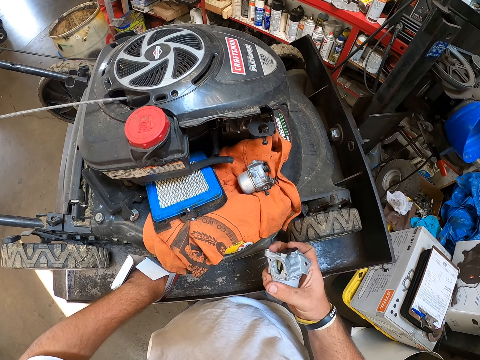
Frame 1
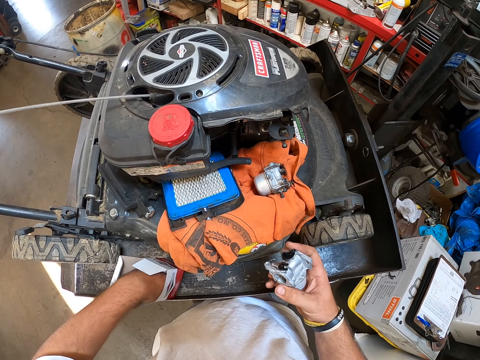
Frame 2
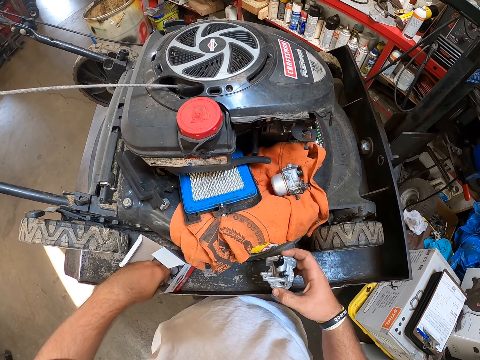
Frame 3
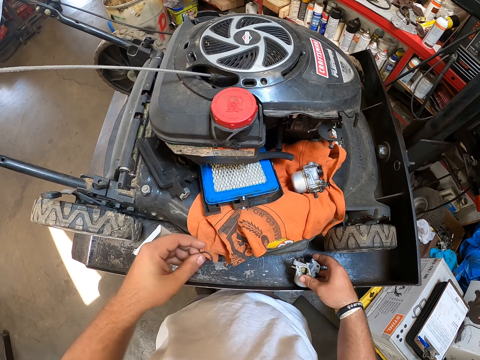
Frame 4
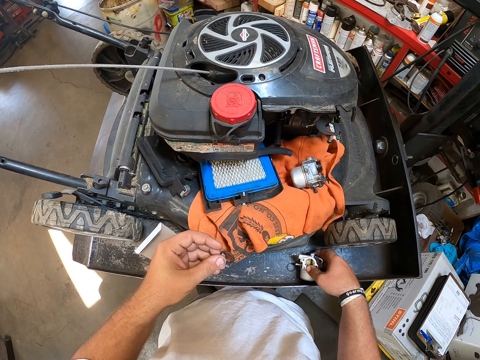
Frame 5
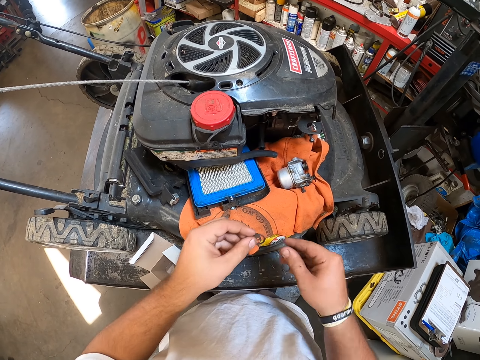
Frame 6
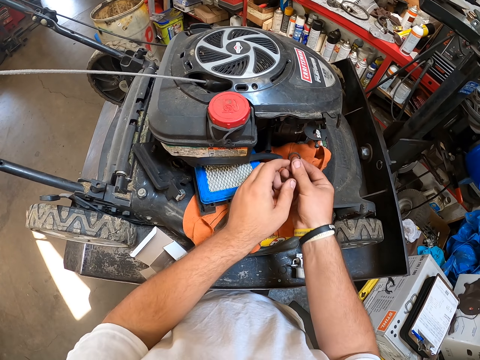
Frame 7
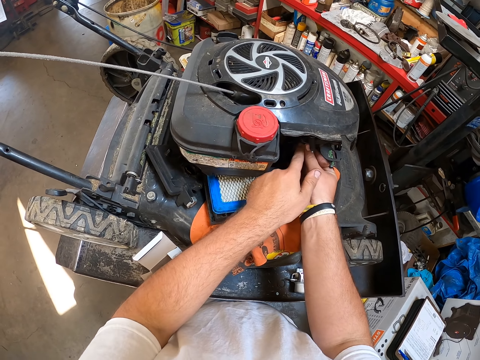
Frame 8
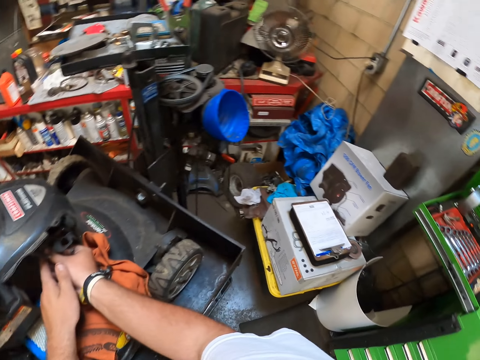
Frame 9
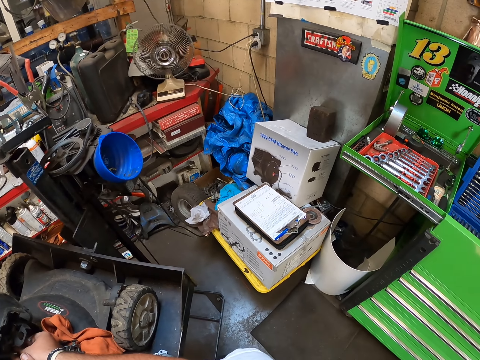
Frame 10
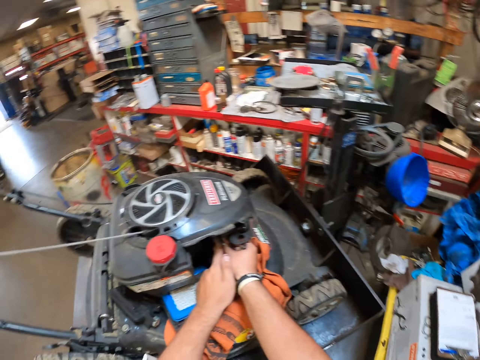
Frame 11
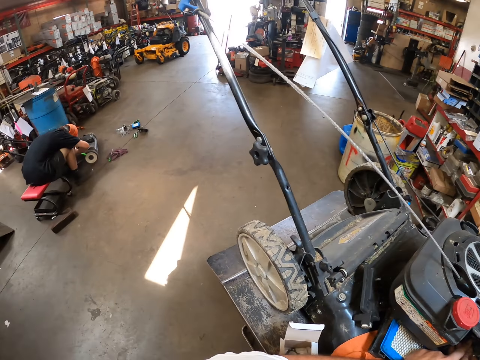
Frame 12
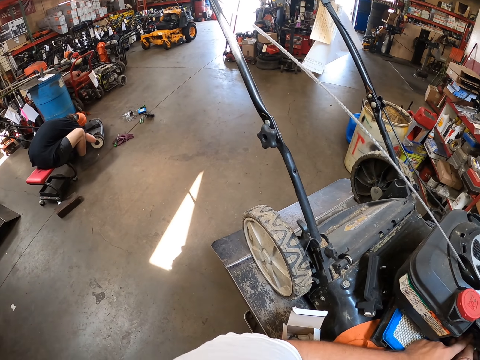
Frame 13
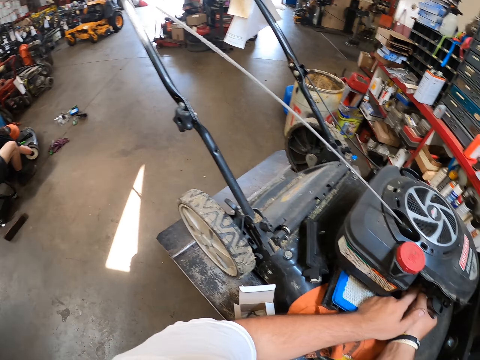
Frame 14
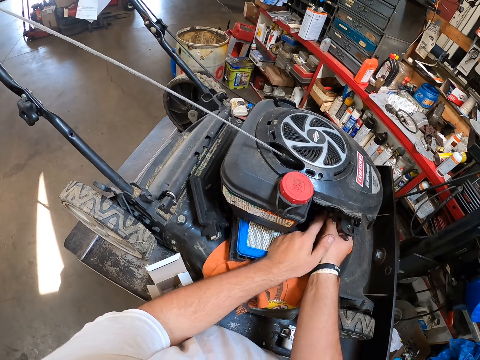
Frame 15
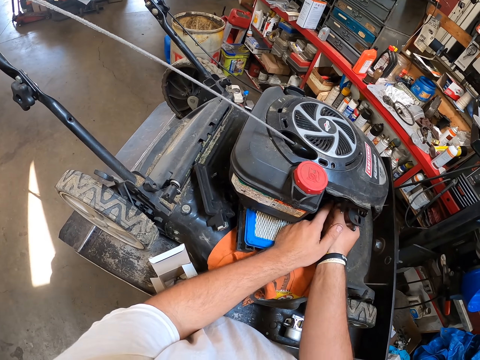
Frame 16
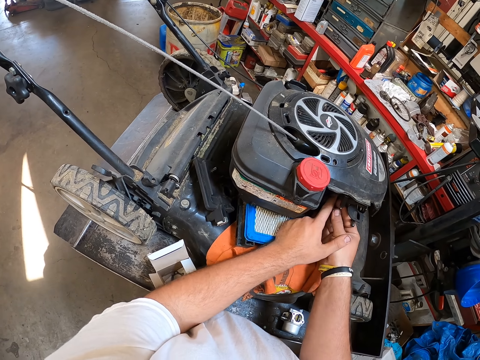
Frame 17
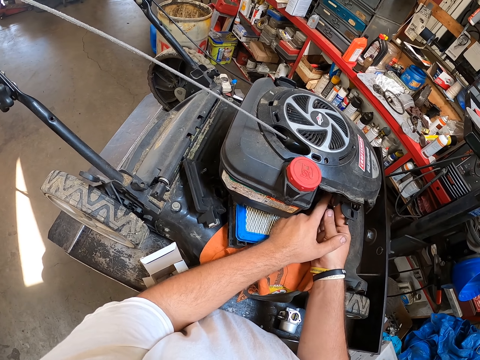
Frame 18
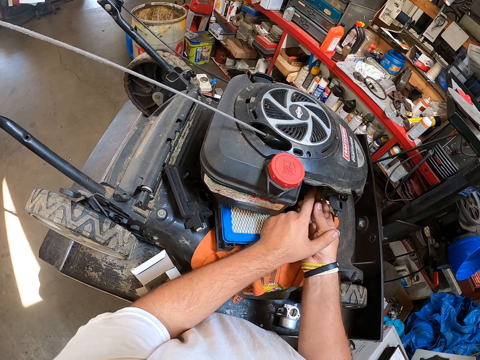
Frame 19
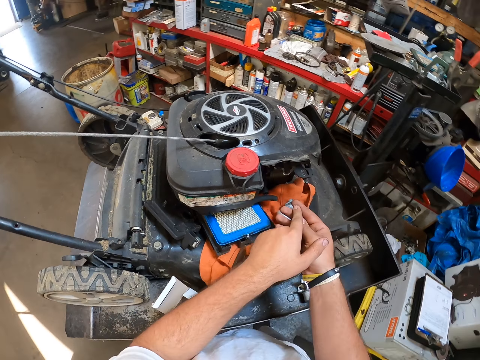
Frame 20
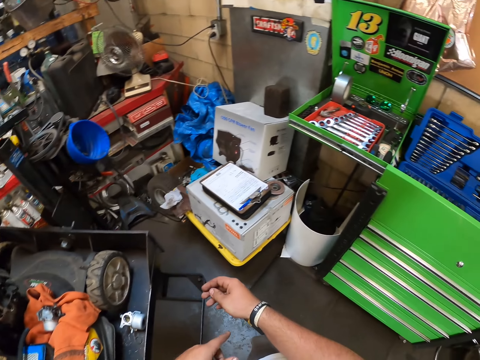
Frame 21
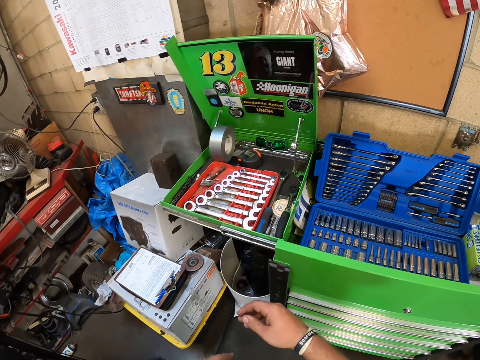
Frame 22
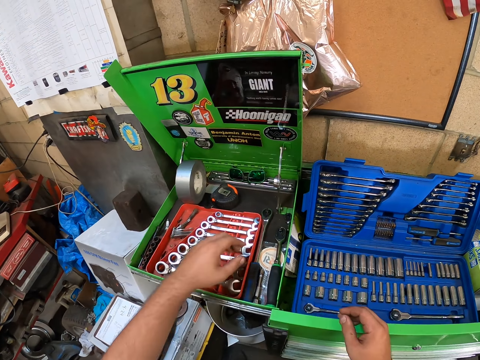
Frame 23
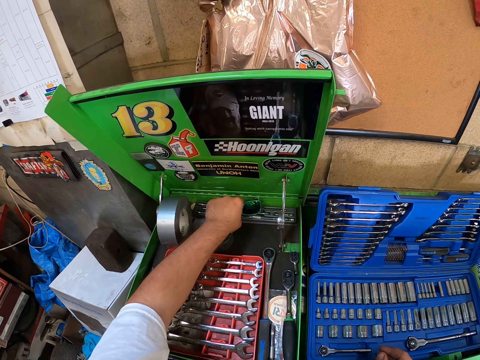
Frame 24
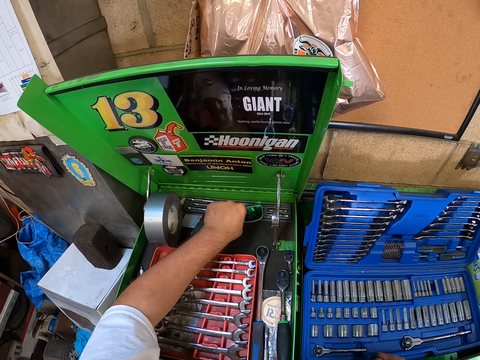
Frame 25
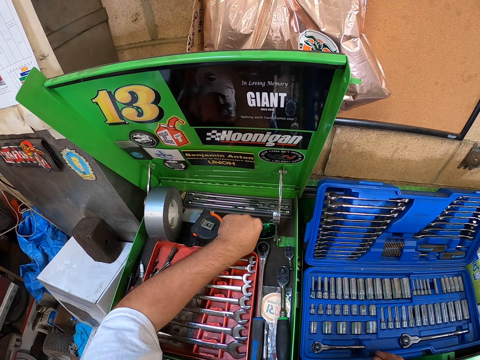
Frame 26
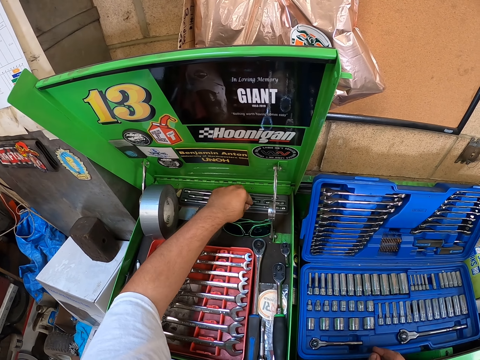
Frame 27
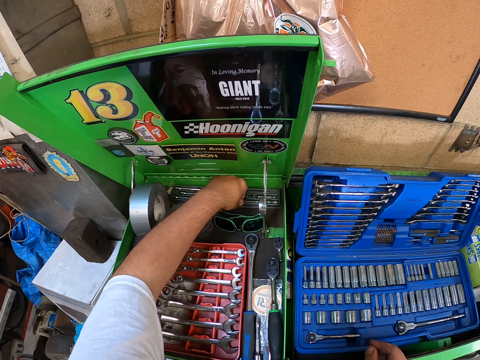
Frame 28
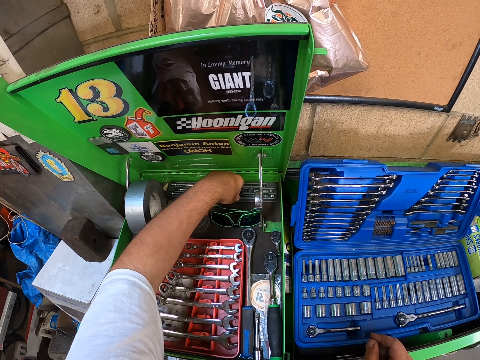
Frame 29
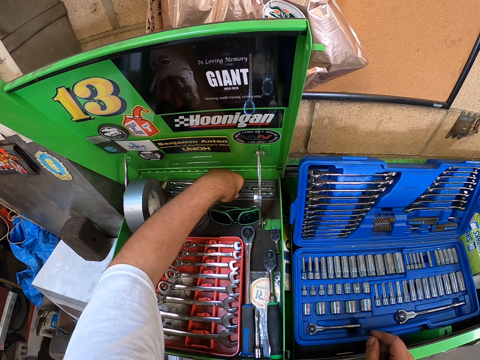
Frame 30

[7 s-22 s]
The camera wearer picks a tool from the box. They put down something. They fix the bolt in the machine. They put the tool inside the lawn mower. They look around, walk to the tool box, take a wrench tool, and move the shades.

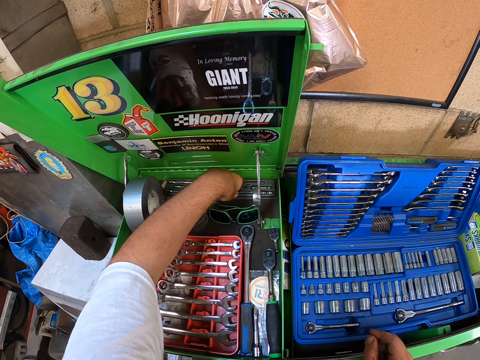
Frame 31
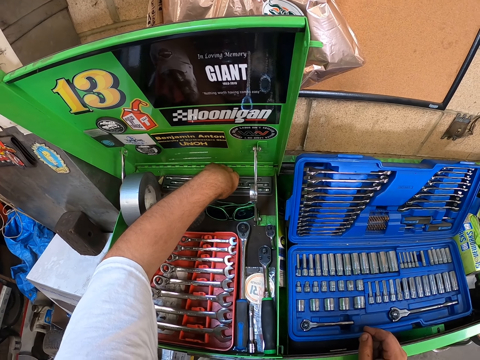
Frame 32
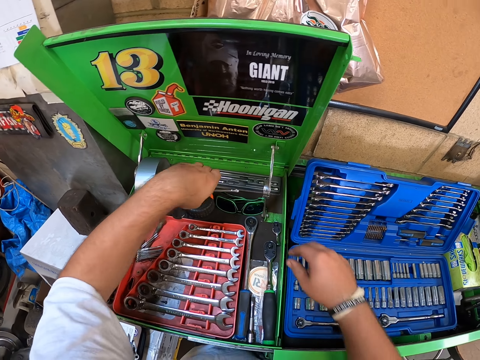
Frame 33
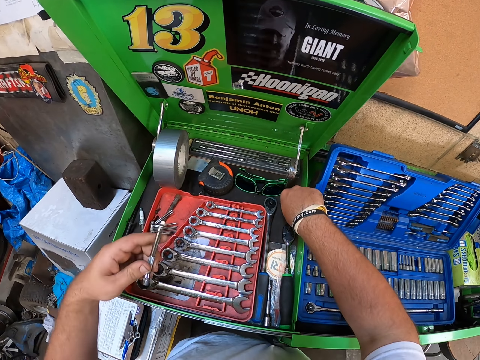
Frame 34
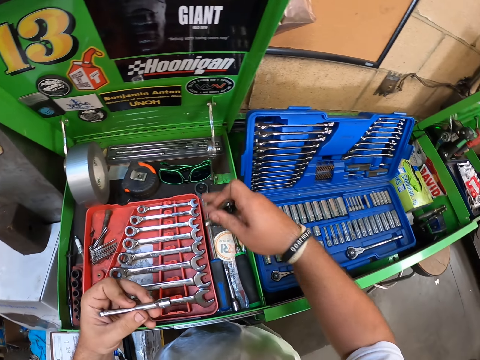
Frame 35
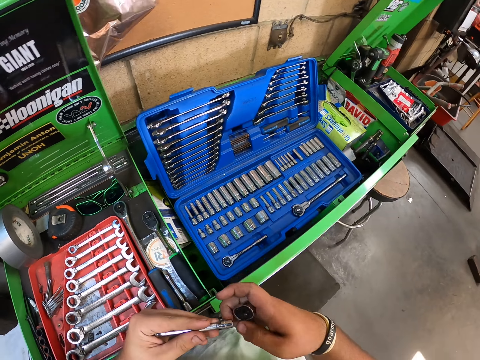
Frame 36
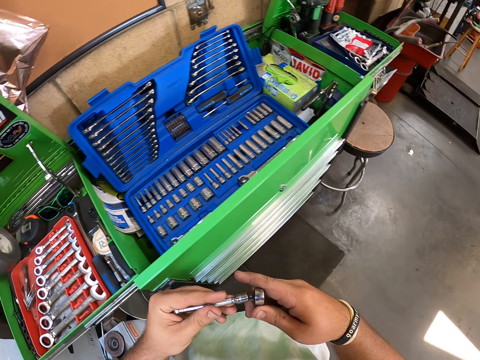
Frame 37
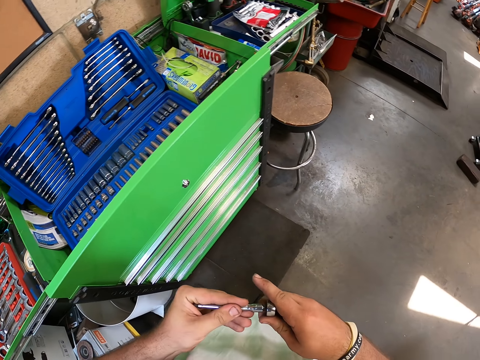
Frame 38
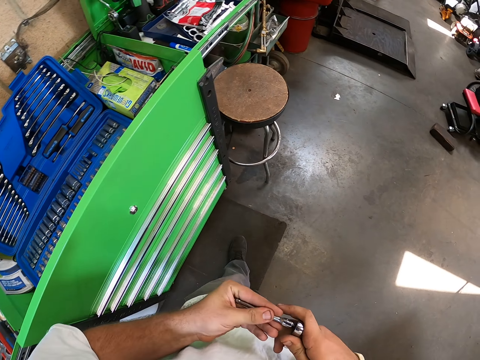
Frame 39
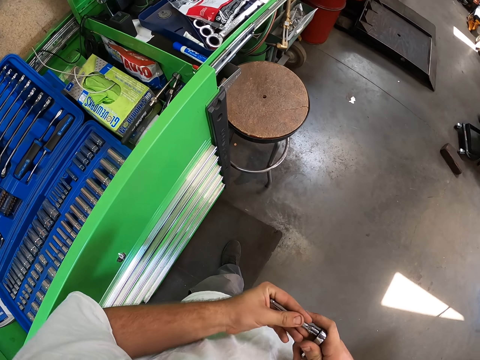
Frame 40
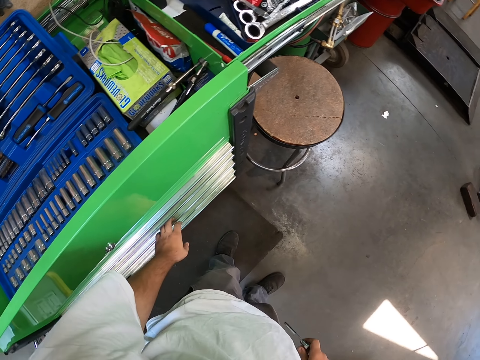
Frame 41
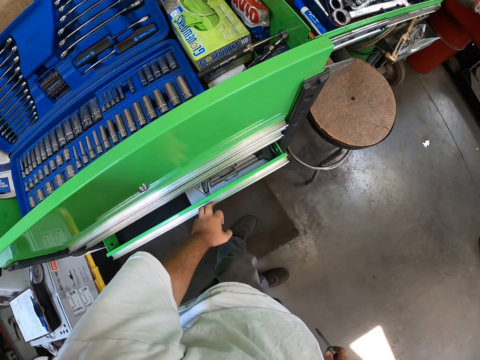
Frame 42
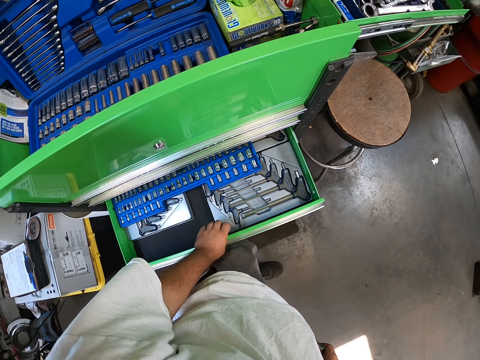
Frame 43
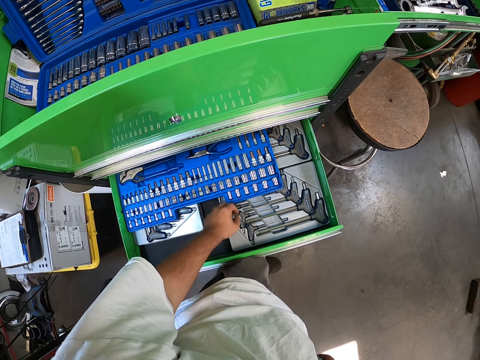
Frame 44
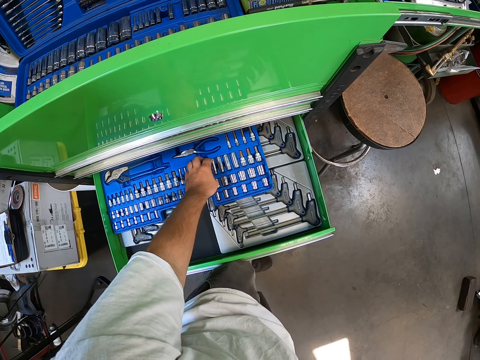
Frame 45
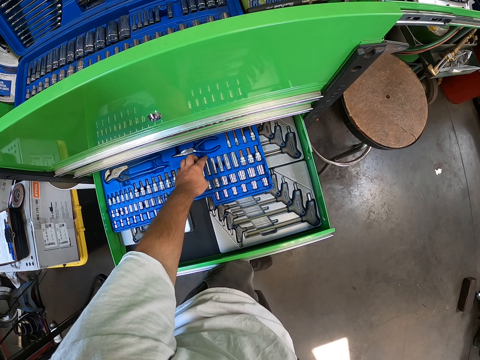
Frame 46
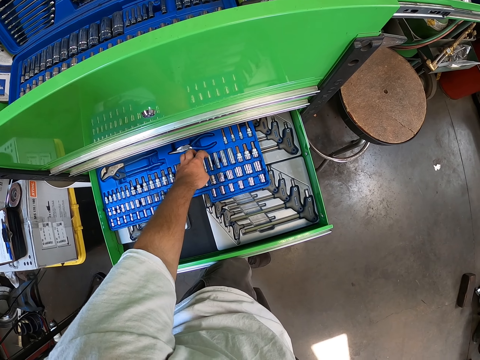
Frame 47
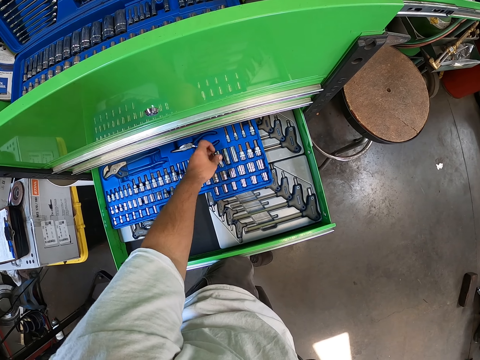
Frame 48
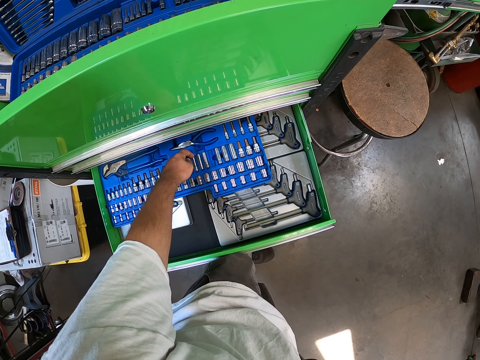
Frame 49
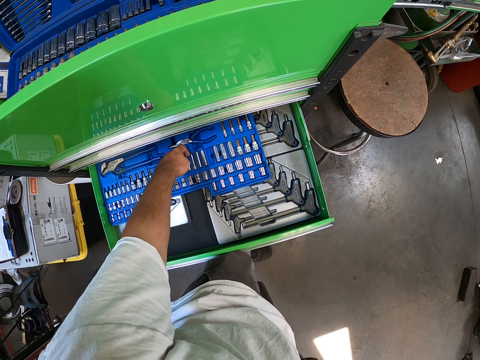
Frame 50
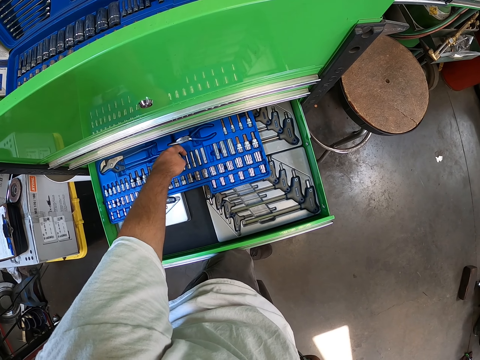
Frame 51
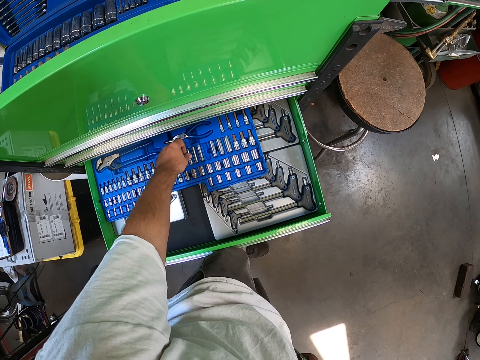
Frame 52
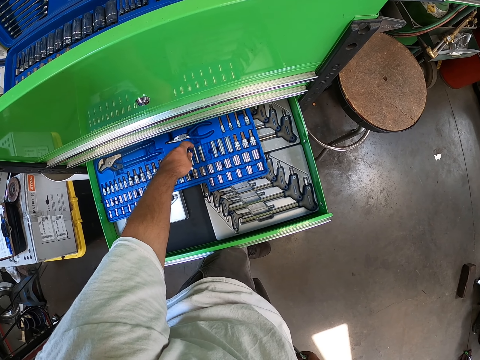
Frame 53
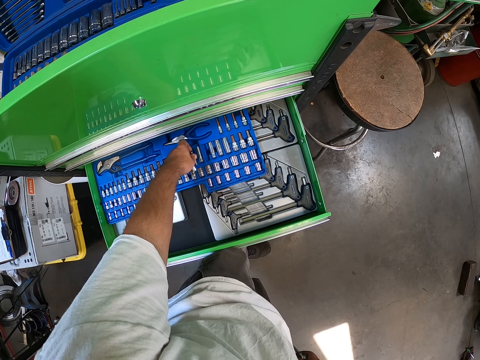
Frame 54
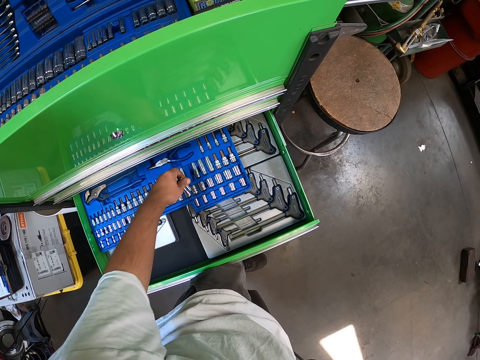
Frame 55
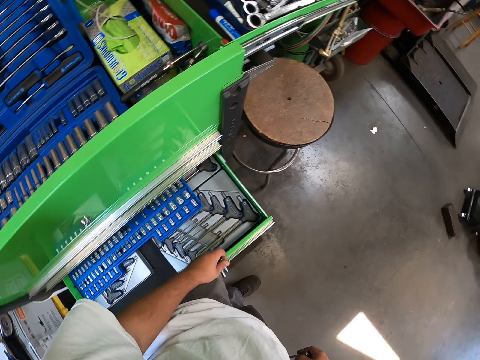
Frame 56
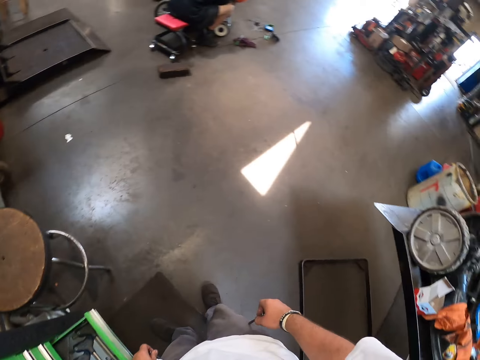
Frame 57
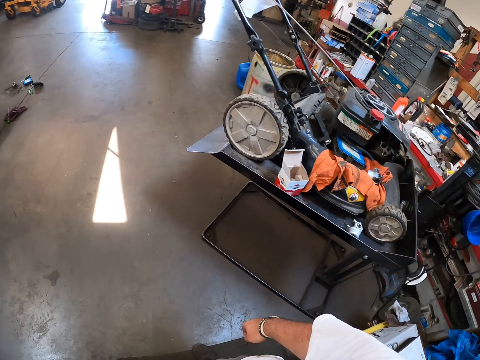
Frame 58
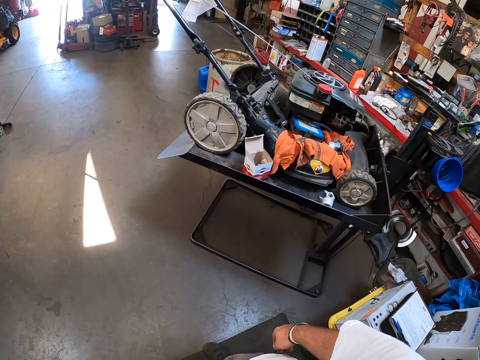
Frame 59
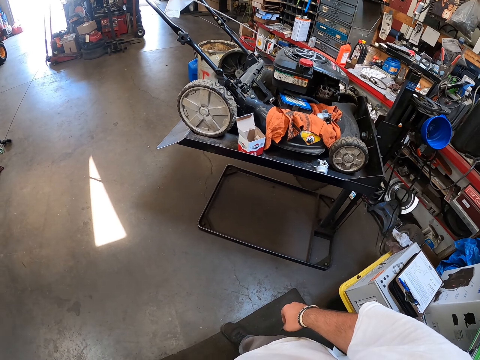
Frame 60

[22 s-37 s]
The camera wearer picks the spark plug spanner. They pick the spark plug wrench. They fix the spark plug wrench into the spark plug spanner. They open the tool box. They pull the drawer. They take the bolts. They remove tools from the tool box.
